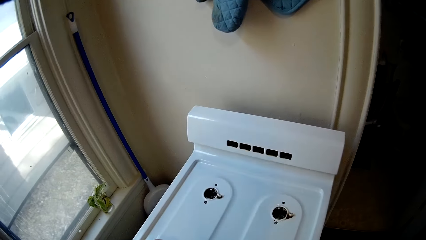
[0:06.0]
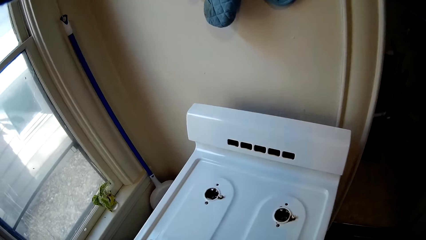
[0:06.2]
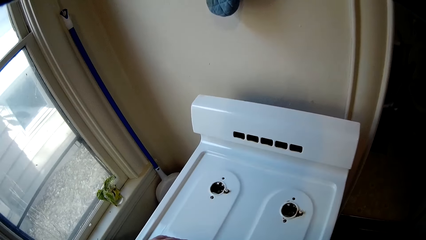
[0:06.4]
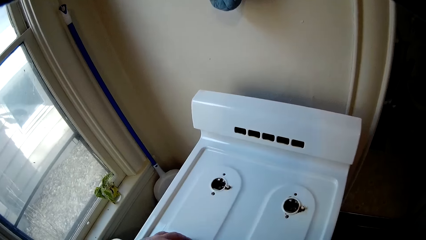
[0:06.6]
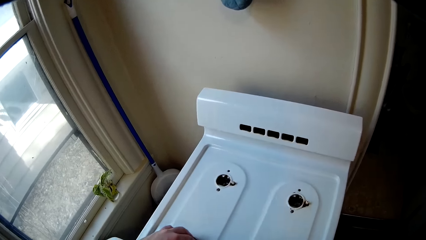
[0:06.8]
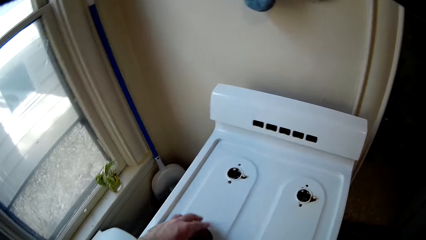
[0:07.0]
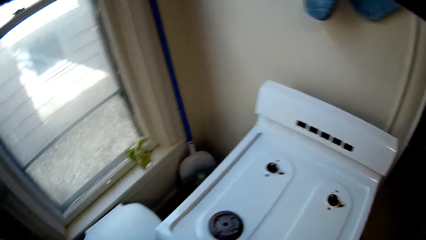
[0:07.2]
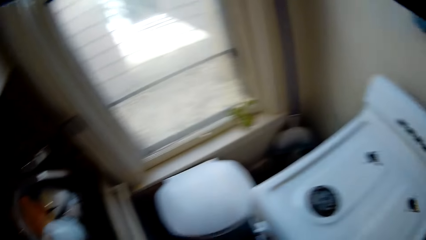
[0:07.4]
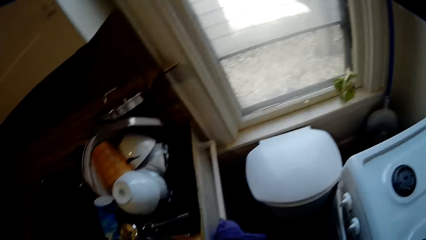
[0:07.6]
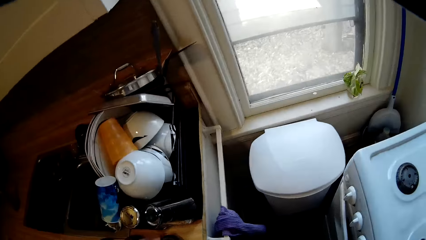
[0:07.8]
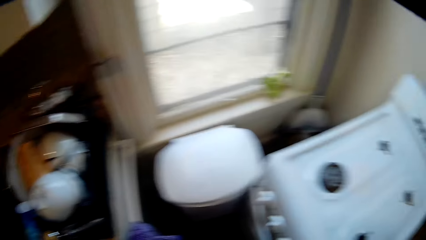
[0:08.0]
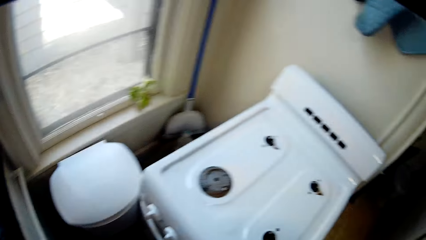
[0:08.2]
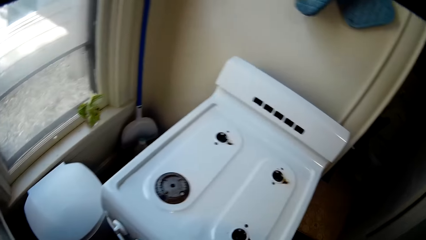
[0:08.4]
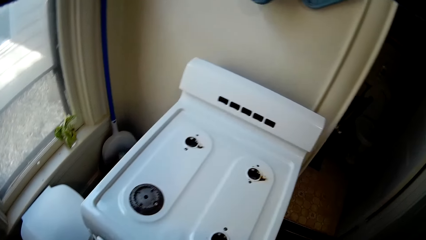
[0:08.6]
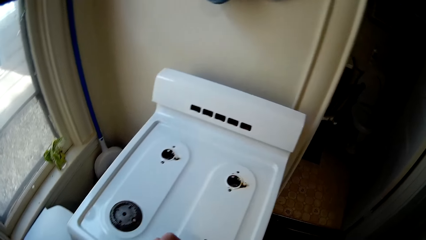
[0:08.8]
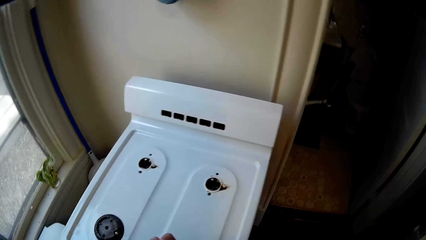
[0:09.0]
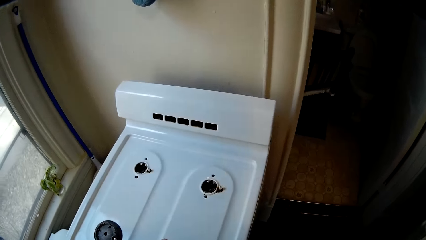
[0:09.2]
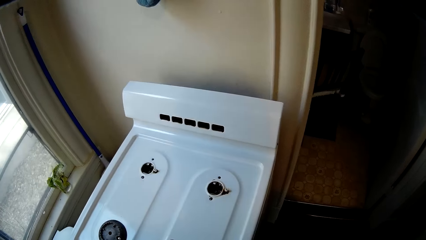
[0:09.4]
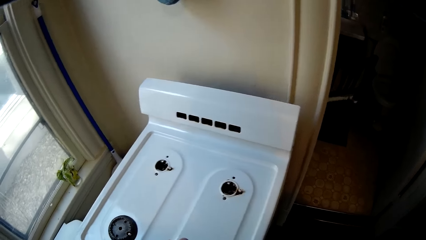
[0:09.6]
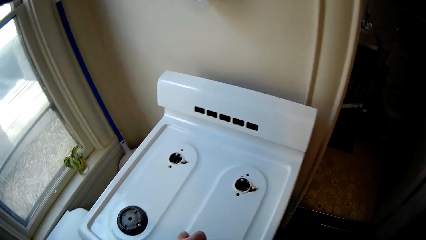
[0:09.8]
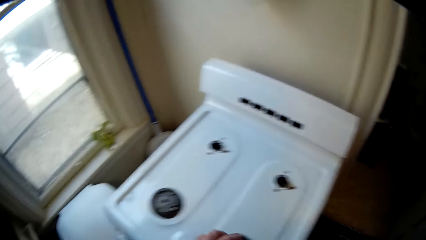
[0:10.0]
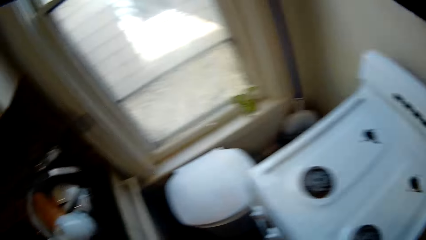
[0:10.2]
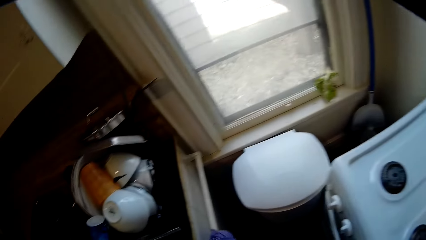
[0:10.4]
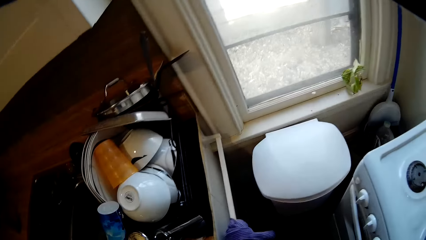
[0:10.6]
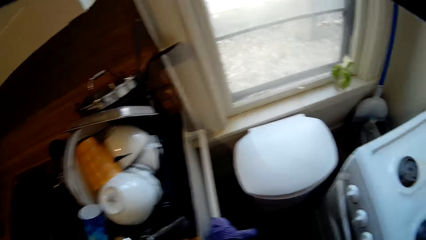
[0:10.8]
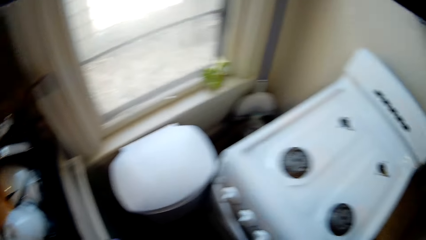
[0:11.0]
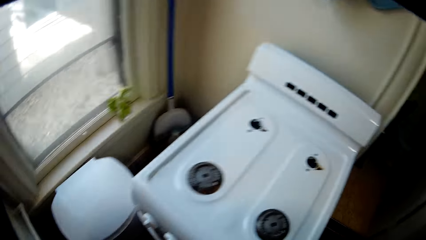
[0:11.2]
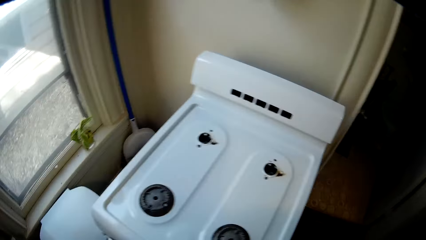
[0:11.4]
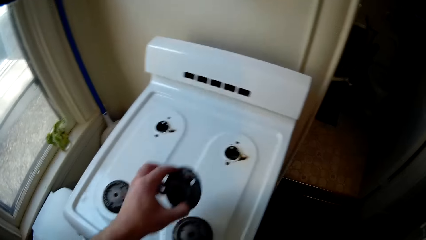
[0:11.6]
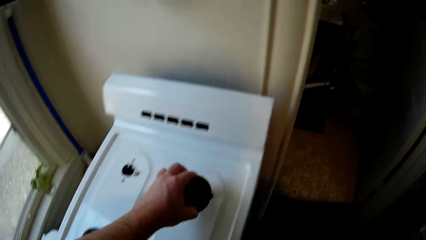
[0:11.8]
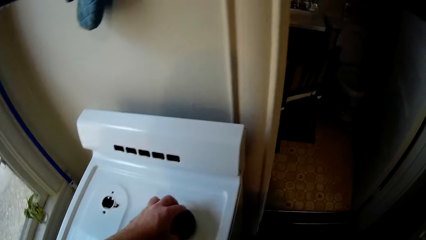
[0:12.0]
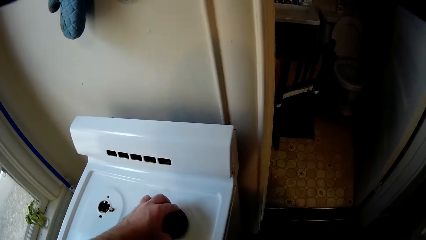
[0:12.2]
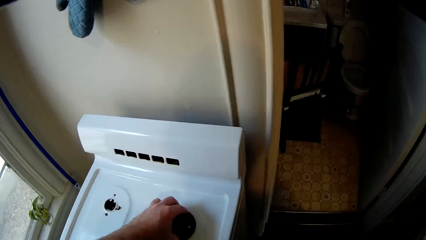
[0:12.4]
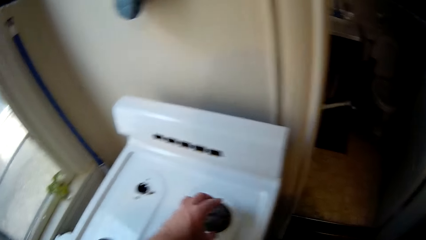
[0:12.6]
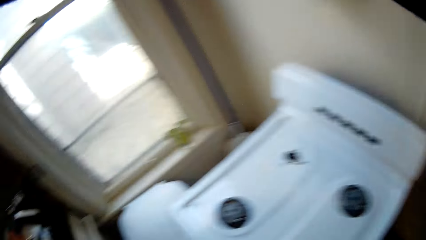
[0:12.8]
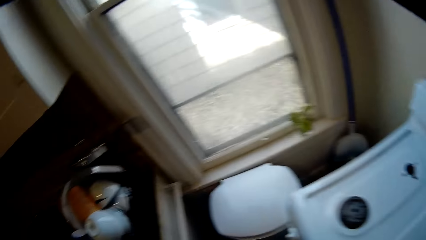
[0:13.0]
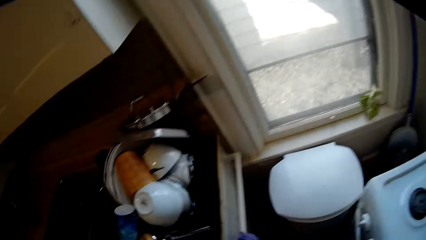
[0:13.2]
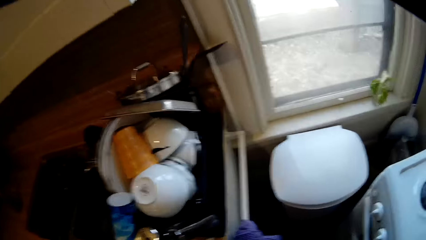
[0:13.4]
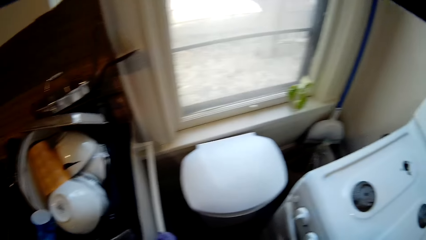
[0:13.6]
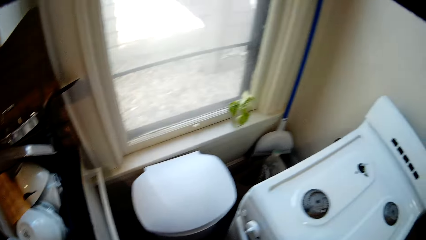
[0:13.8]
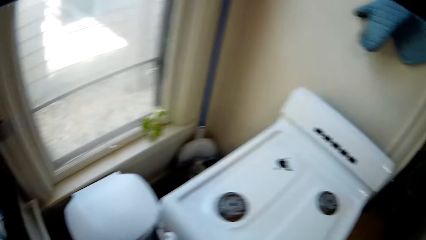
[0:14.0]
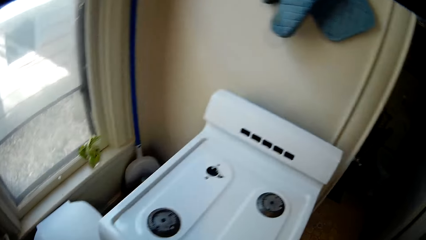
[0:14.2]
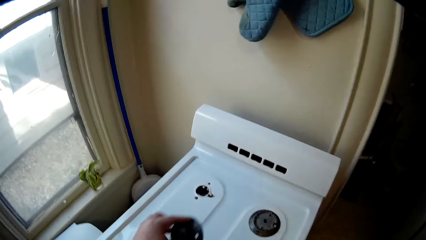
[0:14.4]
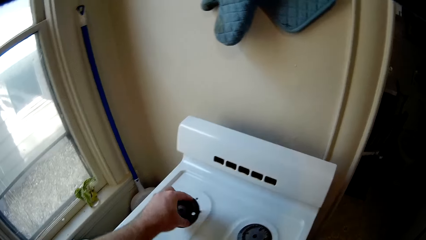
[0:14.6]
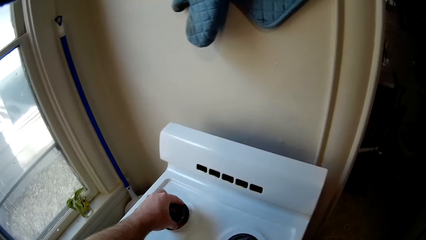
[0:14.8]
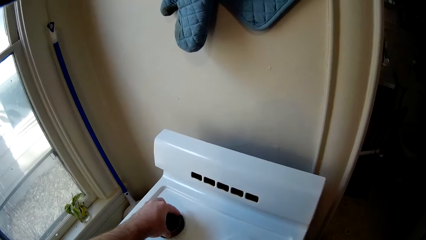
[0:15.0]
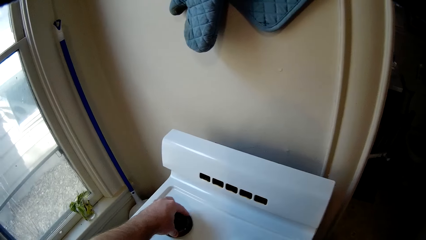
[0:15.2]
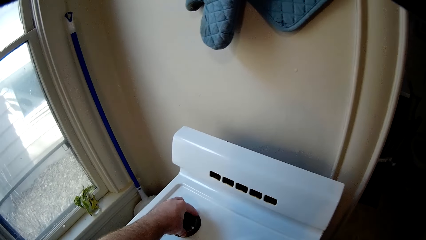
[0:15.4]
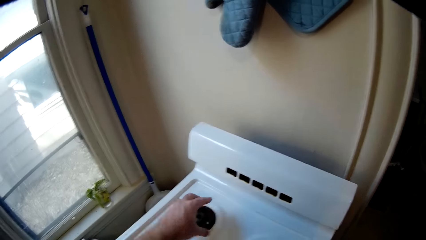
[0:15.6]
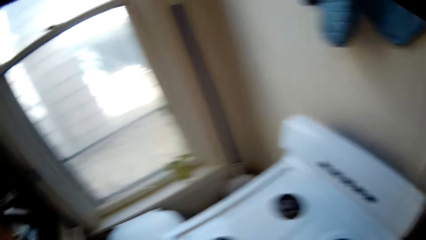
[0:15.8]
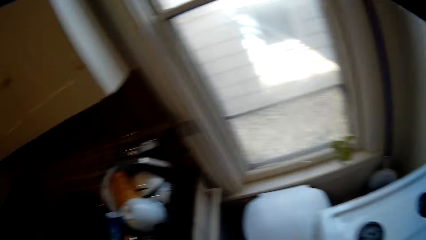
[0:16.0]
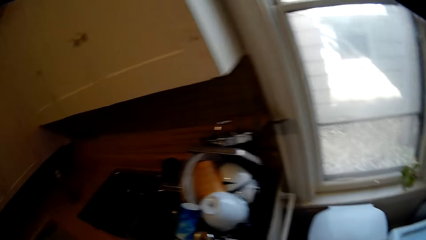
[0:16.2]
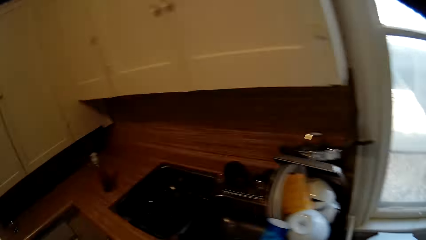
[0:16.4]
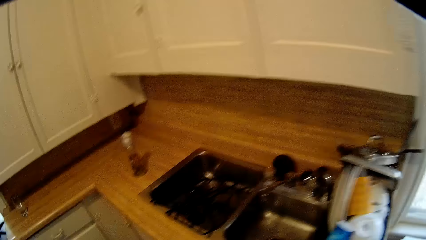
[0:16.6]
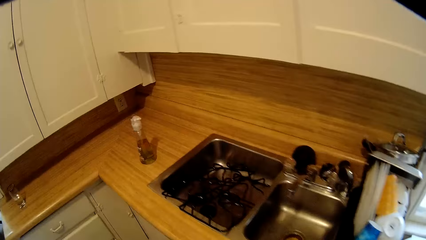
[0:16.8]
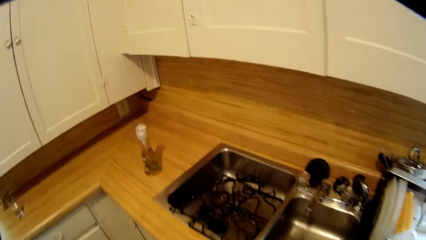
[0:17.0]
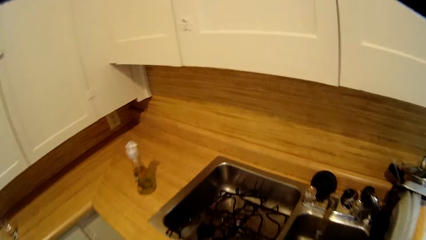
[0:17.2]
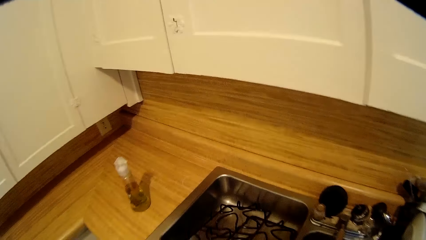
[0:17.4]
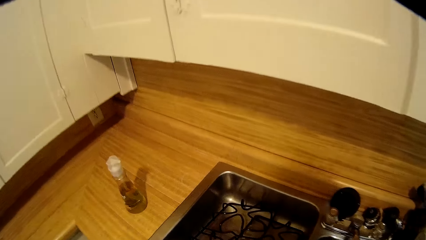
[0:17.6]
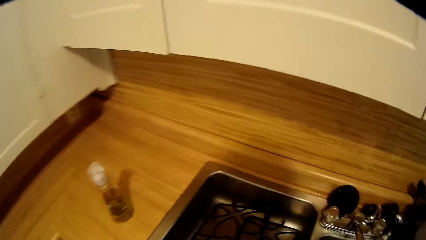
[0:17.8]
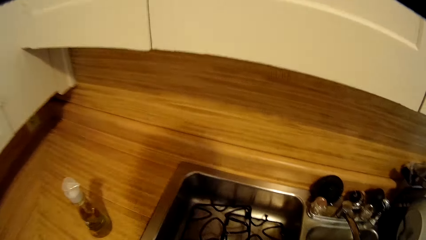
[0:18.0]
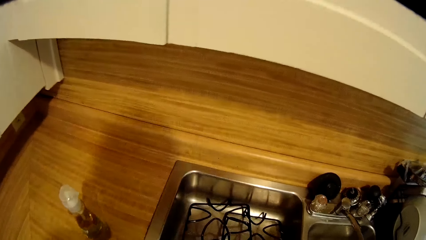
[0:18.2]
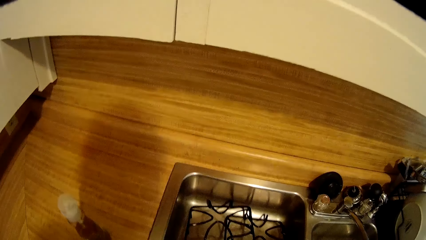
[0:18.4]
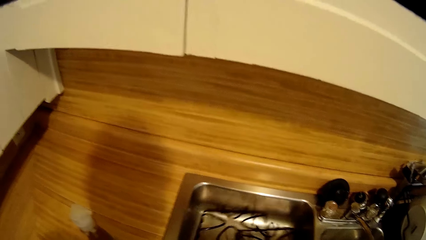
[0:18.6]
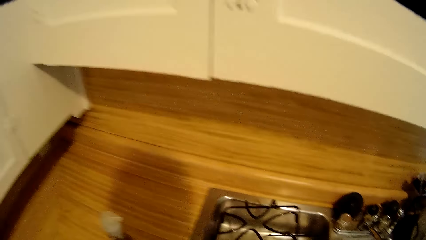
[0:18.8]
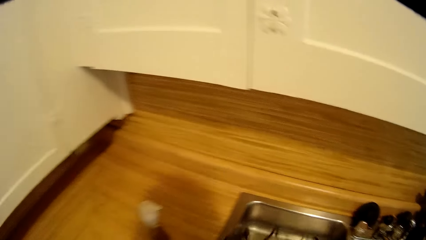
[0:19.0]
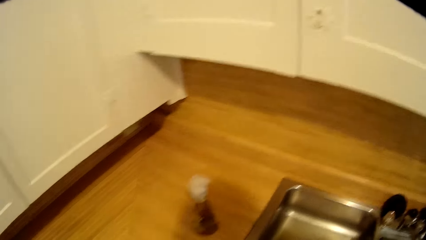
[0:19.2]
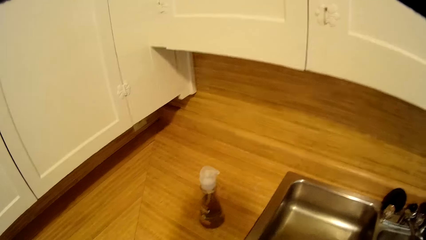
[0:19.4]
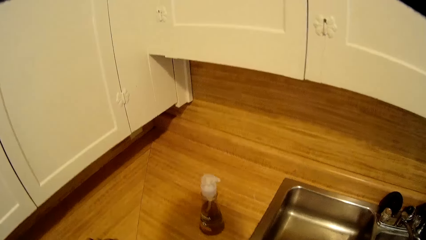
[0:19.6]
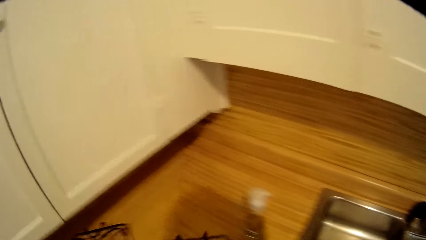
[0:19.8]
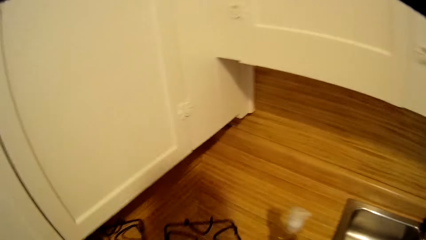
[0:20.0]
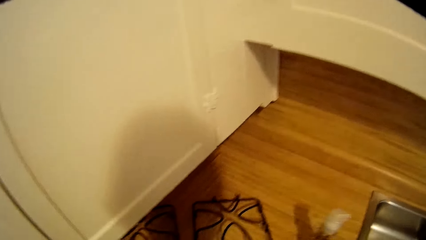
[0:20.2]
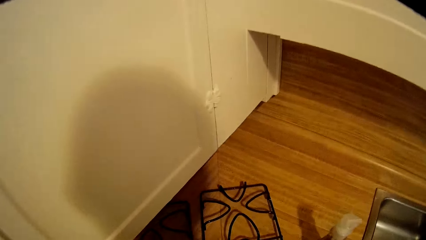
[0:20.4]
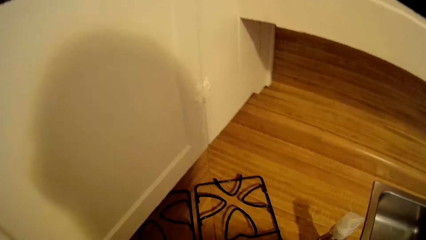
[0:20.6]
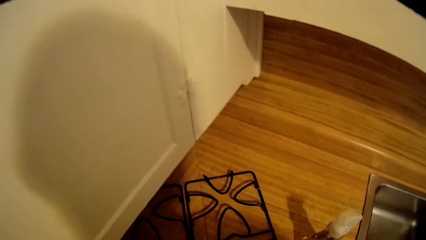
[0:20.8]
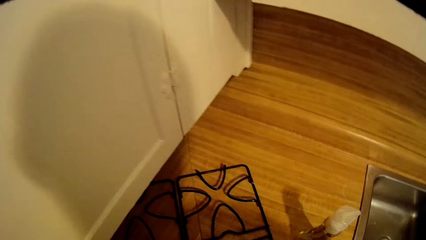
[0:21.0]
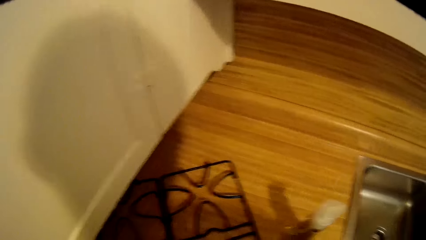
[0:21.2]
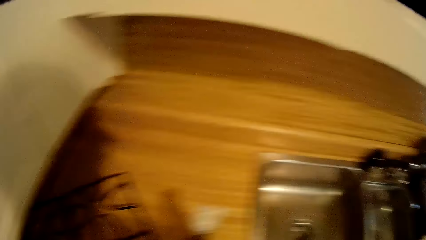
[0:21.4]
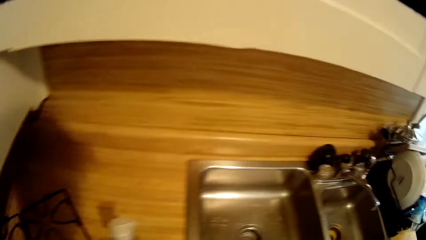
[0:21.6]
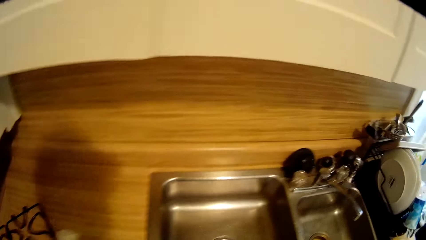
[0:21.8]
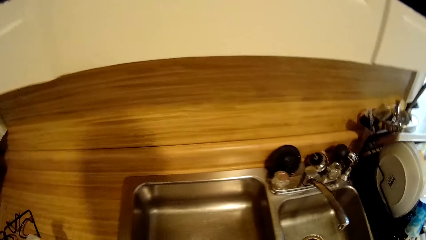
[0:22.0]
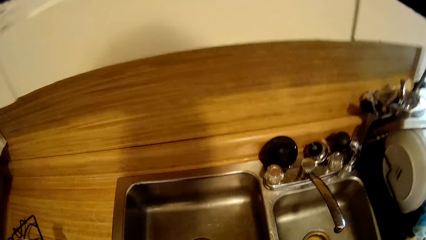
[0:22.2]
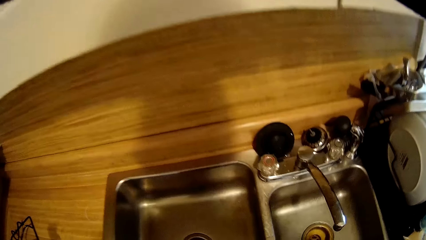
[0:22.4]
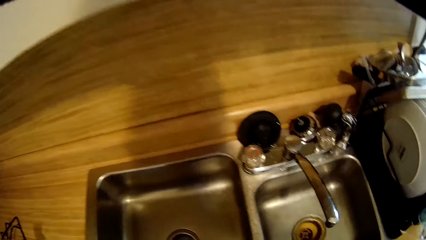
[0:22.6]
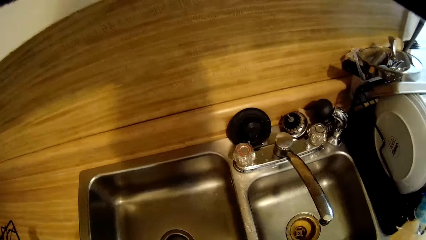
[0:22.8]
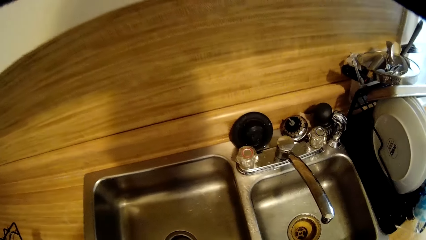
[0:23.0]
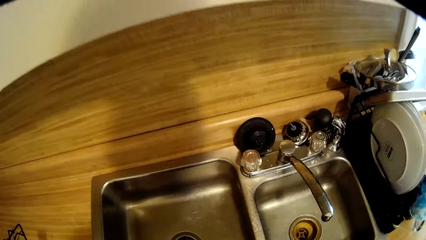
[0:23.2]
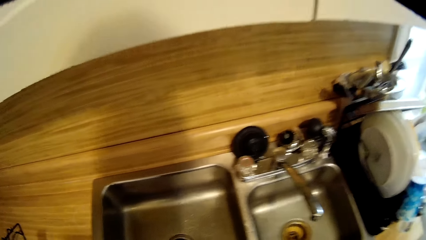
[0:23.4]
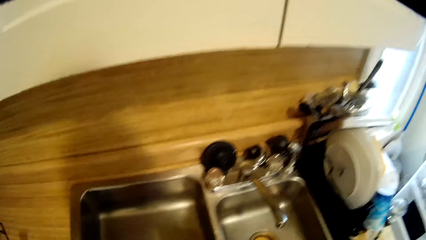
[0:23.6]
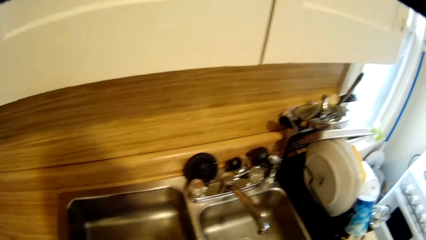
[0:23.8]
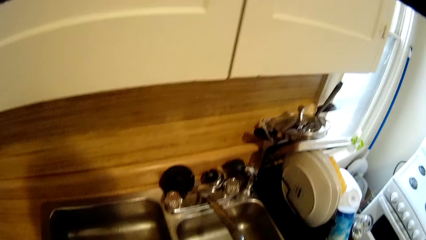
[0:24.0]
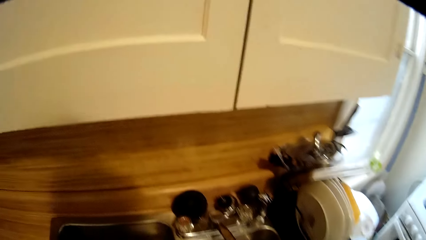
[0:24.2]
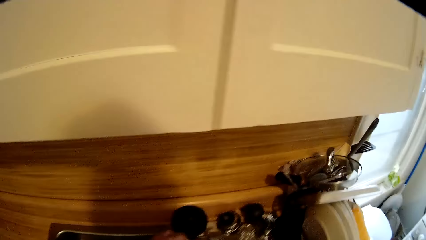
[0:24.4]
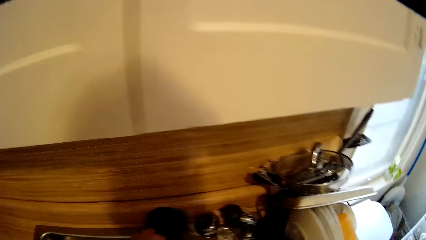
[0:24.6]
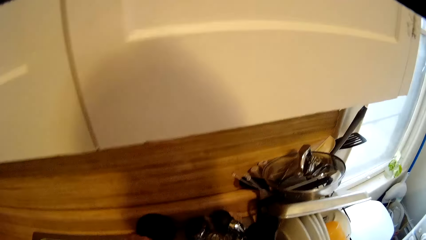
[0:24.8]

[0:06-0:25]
The camera wearer fixes the burner cap. They place the burner plates on the cooker. They place the cooker grates on the kitchen counter.
